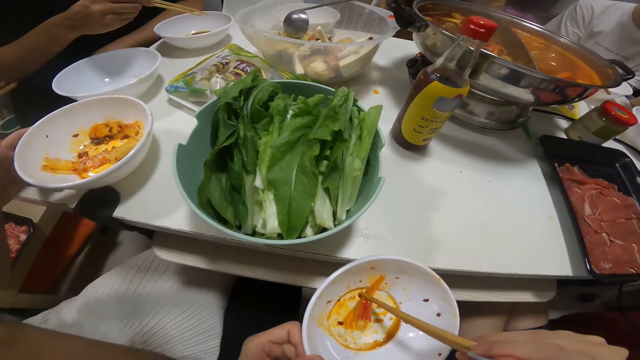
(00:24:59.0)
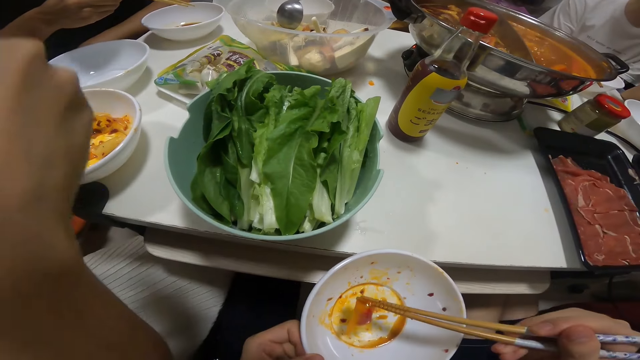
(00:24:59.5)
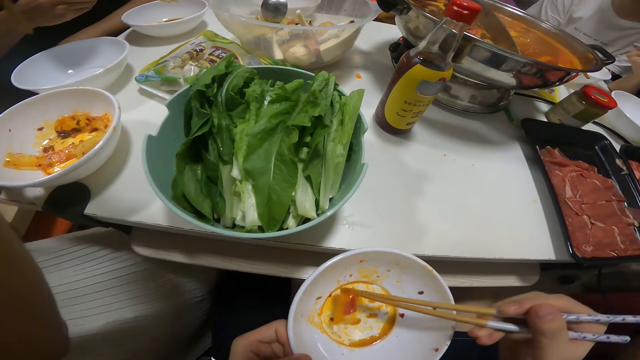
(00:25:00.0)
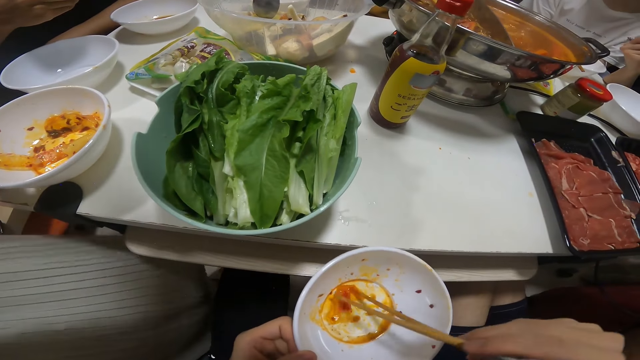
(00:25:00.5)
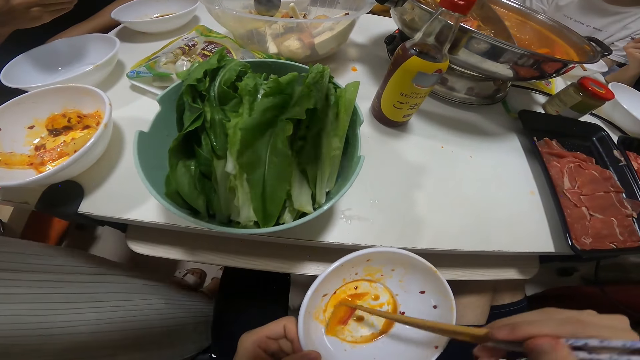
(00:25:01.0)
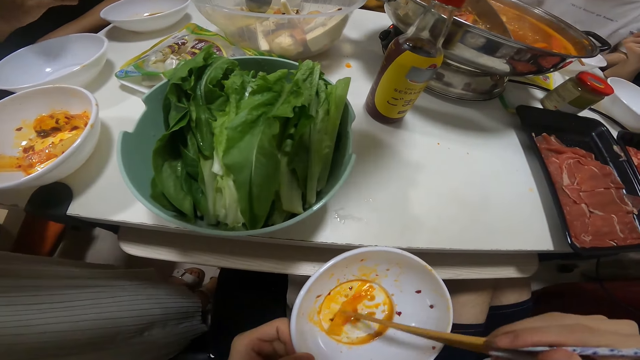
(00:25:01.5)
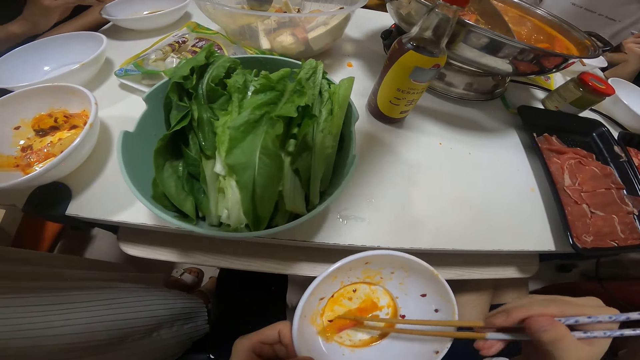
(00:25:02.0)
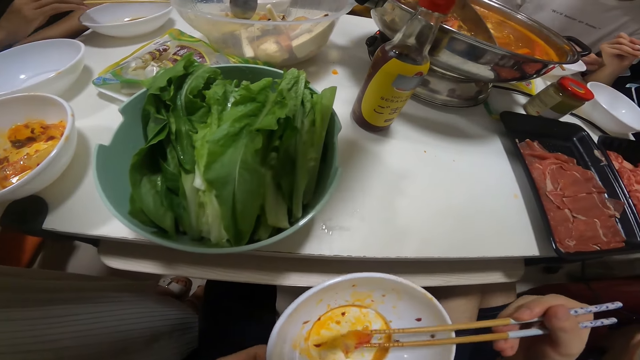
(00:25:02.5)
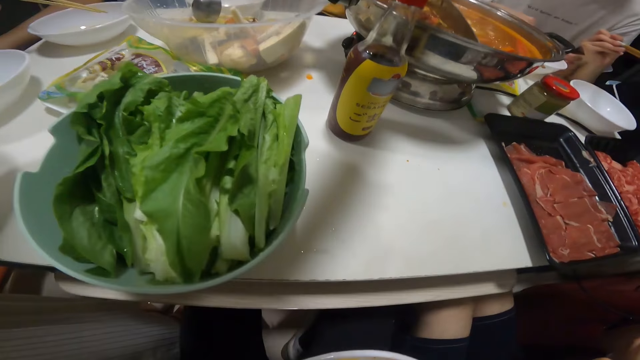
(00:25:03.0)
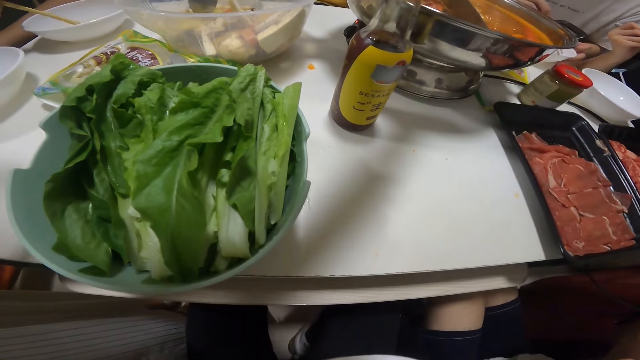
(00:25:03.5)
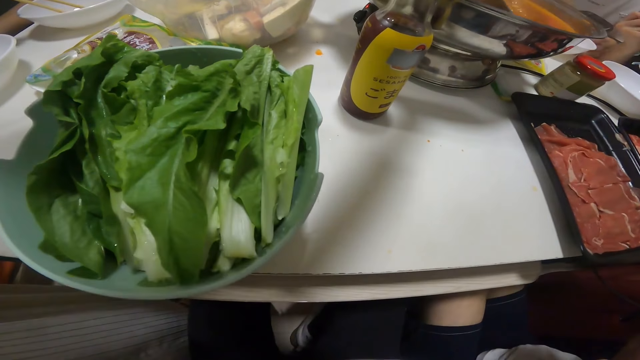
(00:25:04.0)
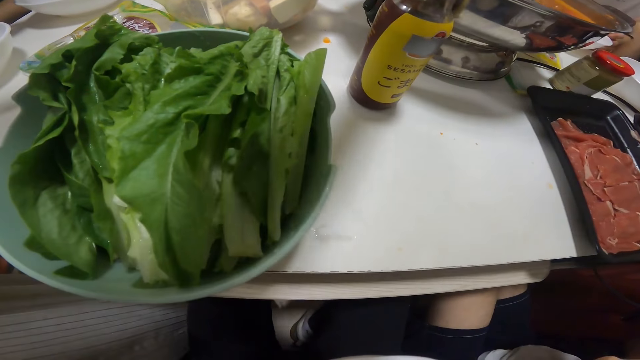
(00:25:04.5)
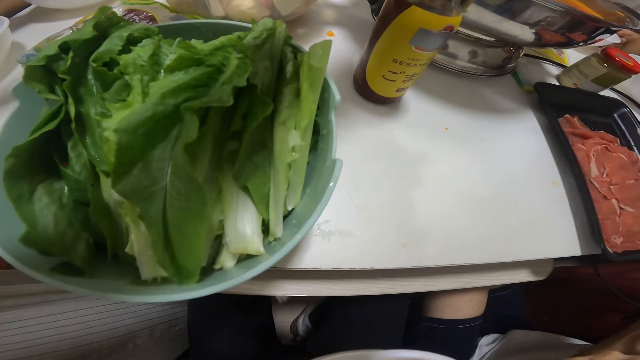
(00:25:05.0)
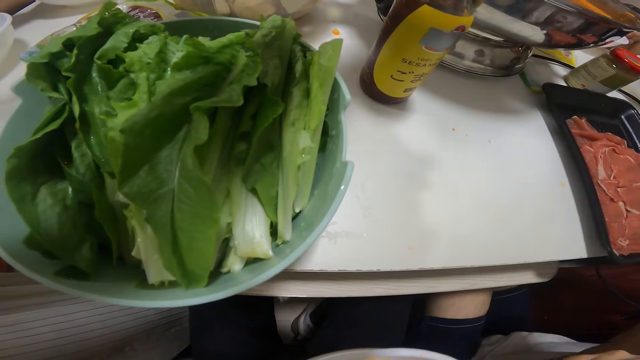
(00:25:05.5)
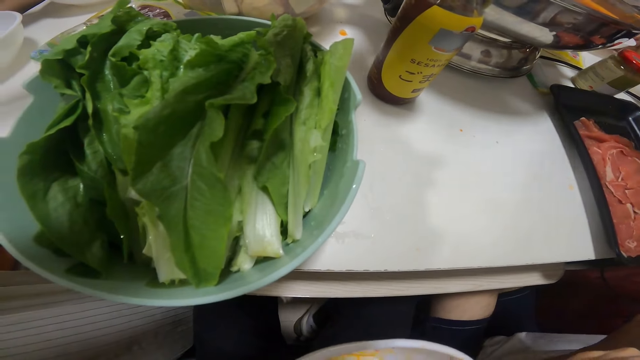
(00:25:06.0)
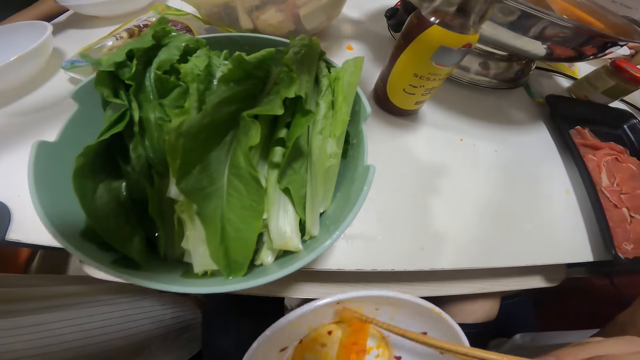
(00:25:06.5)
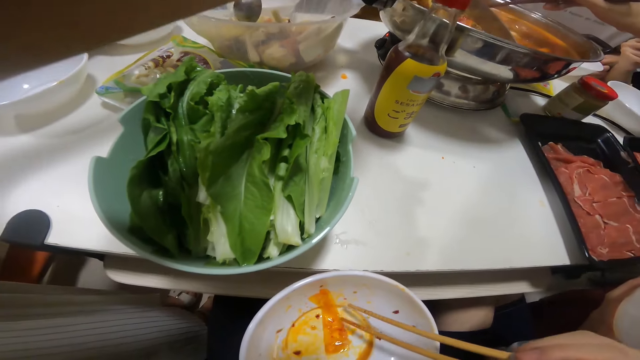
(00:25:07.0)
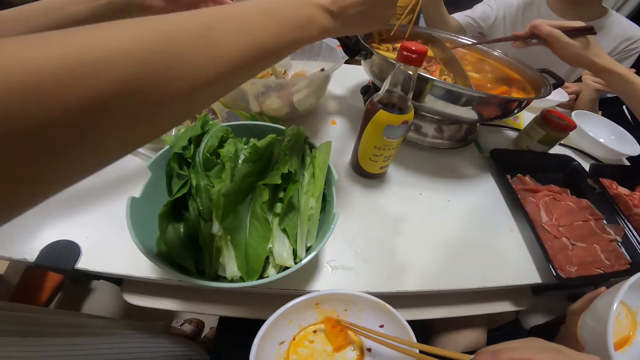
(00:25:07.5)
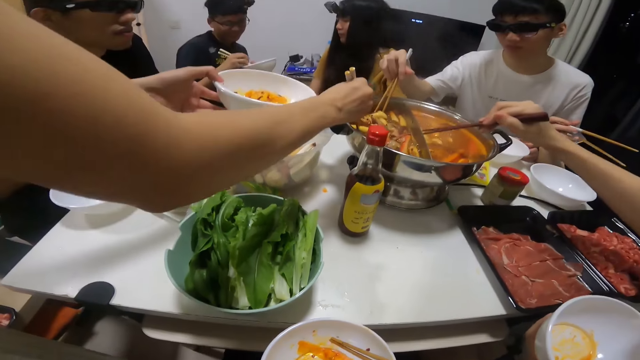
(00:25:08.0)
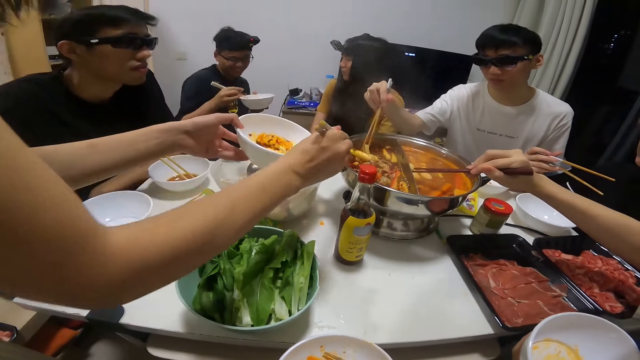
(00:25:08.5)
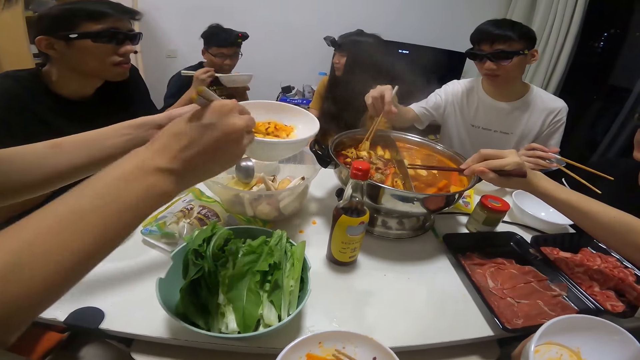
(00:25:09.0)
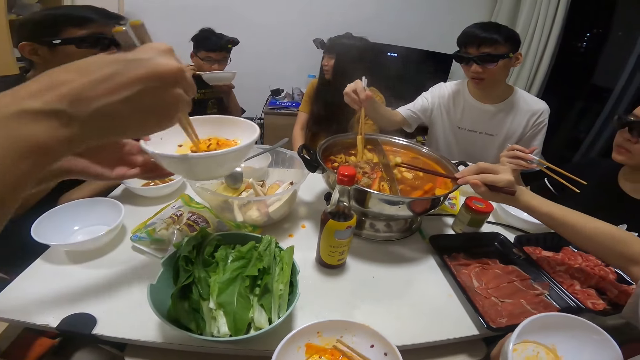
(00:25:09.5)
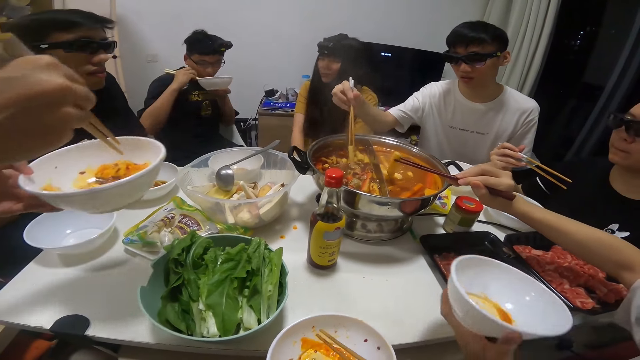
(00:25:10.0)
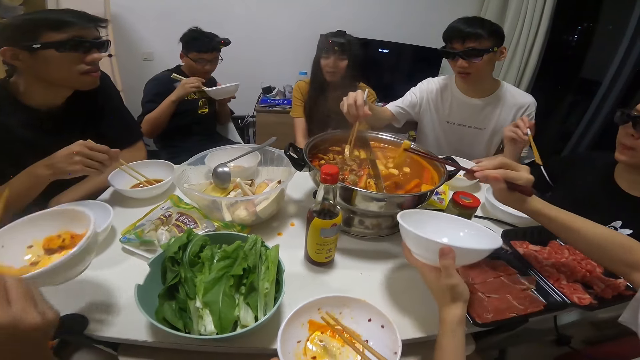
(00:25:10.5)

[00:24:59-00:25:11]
The camera wearer eats pasta. A man picks a biscuit from the bowl of soup on the table with the pair of chopsticks in his right hand. A woman picks a biscuit from the bowl of soup on the table with the pair of chopsticks in her right hand. Another man picks a biscuit from the bowl of soup on the table with the pair of chopsticks in his right hand. The woman puts the biscuit from the bowl of soup on the table in her plate in her left hand with the pair of chopsticks in her right hand. A third man holds a plate in his left hand, holds a pair of chopsticks with his right hand in the plate in his left hand, and eats the biscuit in his plate in his left hand with the pair of chopsticks in his right hand.

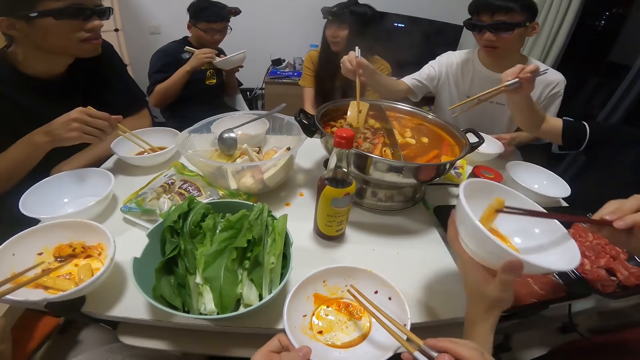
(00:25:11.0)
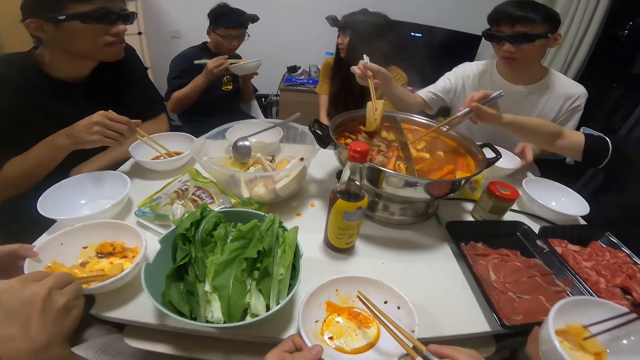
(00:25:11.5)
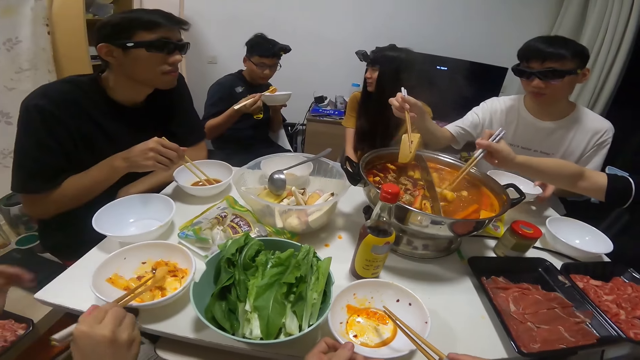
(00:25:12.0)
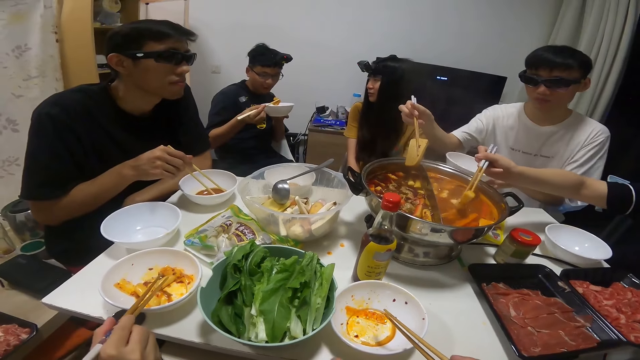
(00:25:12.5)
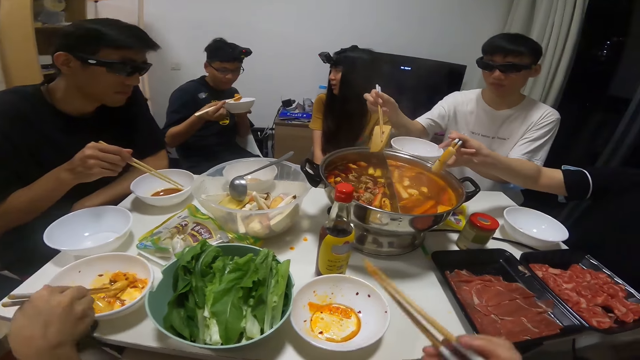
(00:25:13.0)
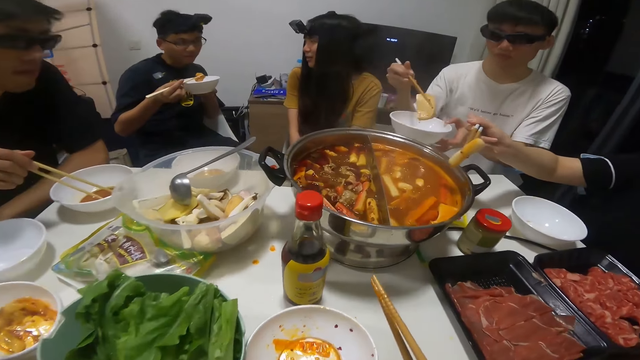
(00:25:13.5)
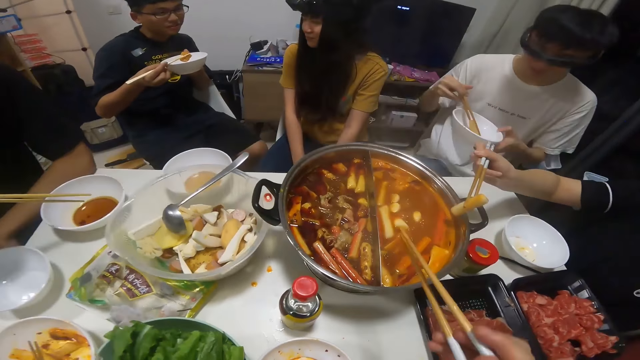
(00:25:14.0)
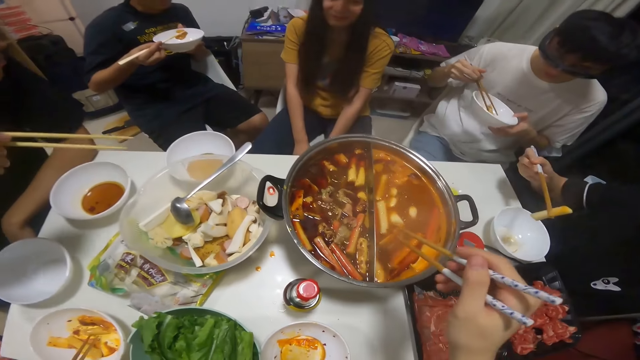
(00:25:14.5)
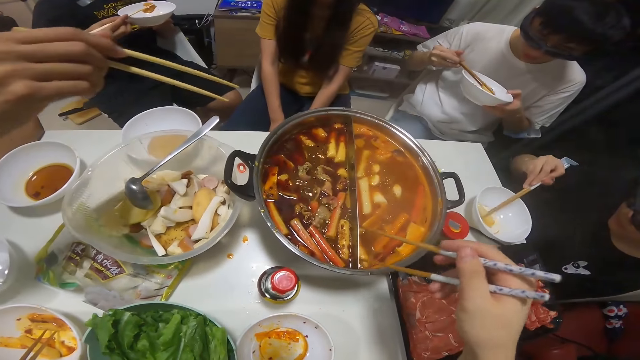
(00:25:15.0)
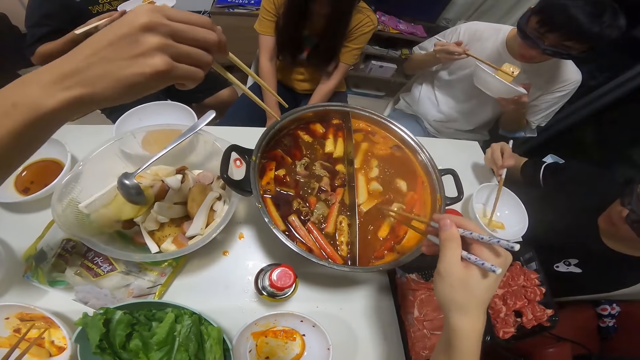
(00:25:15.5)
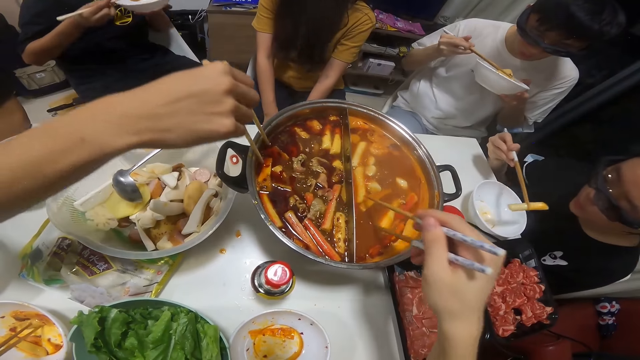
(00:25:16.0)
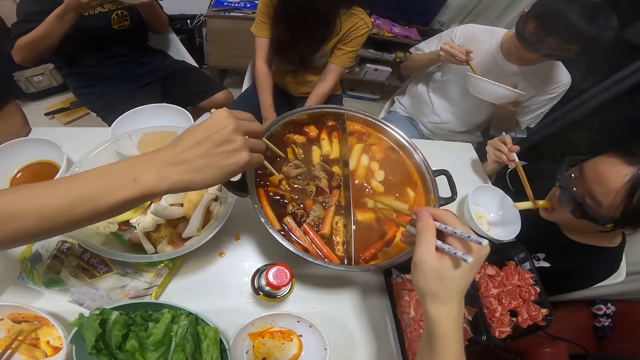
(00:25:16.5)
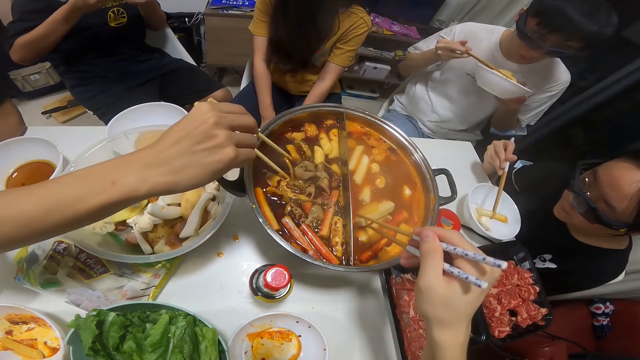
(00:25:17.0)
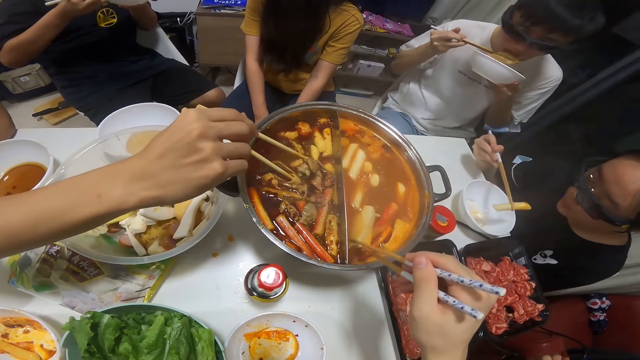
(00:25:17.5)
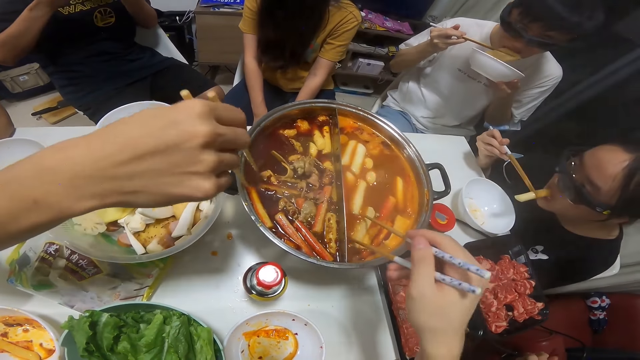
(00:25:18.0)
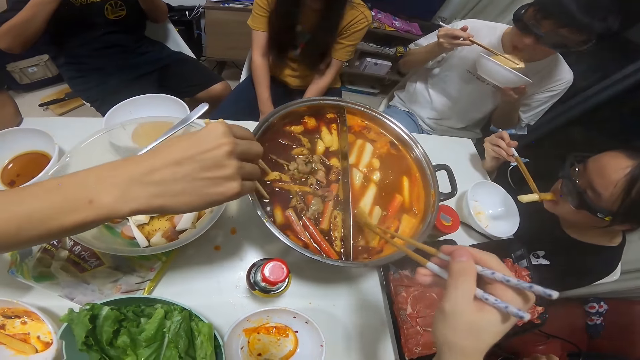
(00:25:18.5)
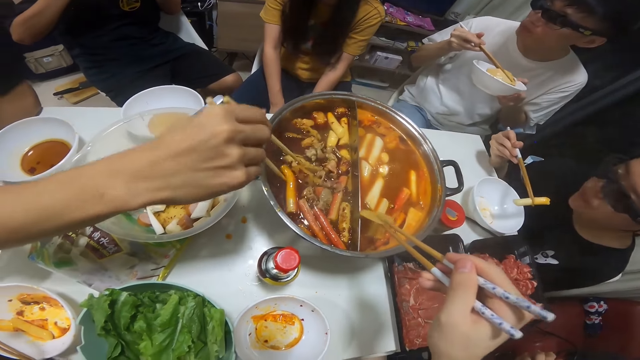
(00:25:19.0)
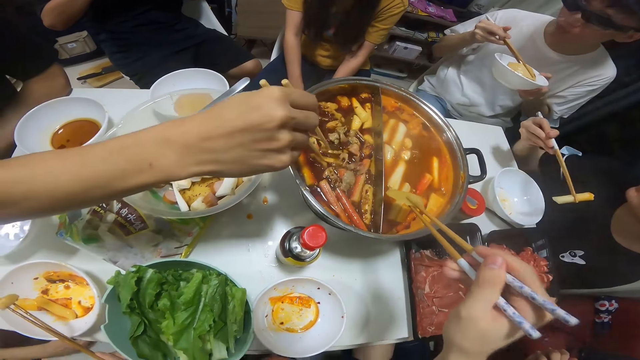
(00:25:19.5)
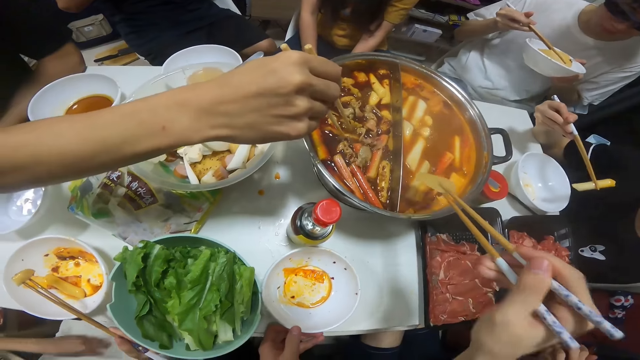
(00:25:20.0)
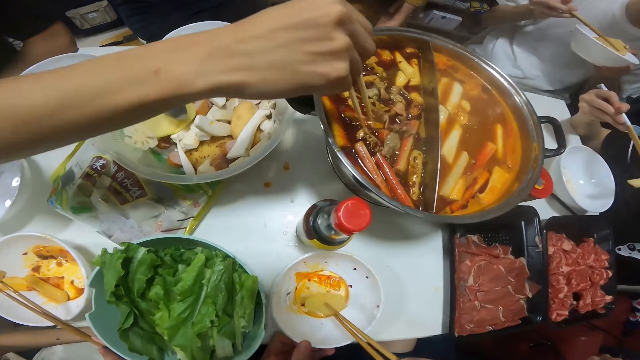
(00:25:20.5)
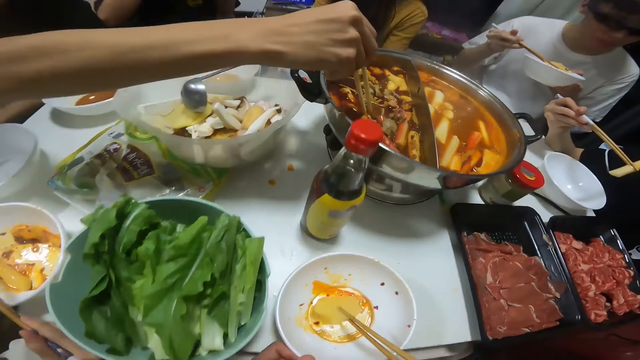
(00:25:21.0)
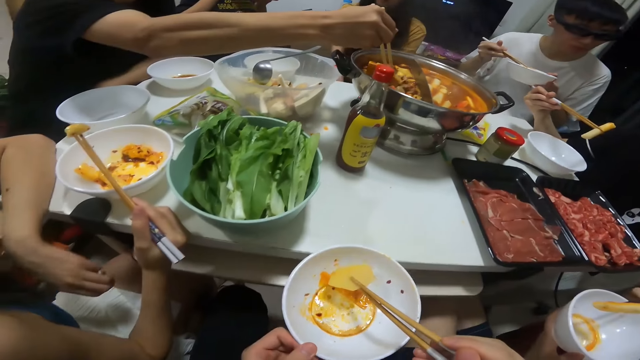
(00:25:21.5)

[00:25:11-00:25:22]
A man puts the biscuit from the bowl of soup on the table in his plate in his left hand with the pair of chopsticks in his right hand. The camera wearer places her plate in her left hand on the table. A woman picks a biscuit from the bowl of soup on the table with the pair of chopsticks in her right hand. Another man raises his plate from the table with his left hand and puts the biscuit from the bowl of soup on the table in his plate in his left hand with the pair of chopsticks in his right hand. The camera wearer picks a biscuit from the bowl of soup on the table with the pair of chopsticks in her right hand. The woman puts the biscuit from the bowl of soup on the table in her plate in her left hand with the pair of chopsticks in her right hand. A third man picks a biscuit from the bowl of soup on the table with the pair of chopsticks in his right hand. The woman eats the biscuit in her plate in her left hand with the pair of chopsticks in her right hand. The second man eats the biscuit in his plate in his left hand with the pair of chopsticks in his right hand. The camera wearer picks pasta from the bowl. She puts the biscuit from the bowl of soup on the table in her plate on the table with the pair of chopsticks in her right hand. She carries her plate from the table with her left hand.
